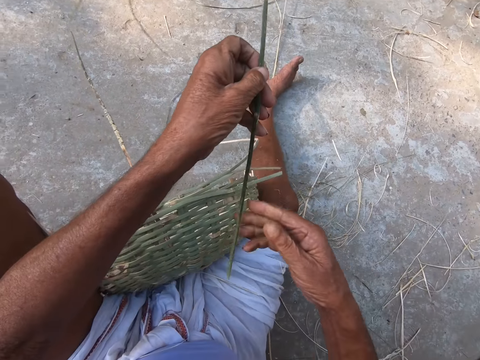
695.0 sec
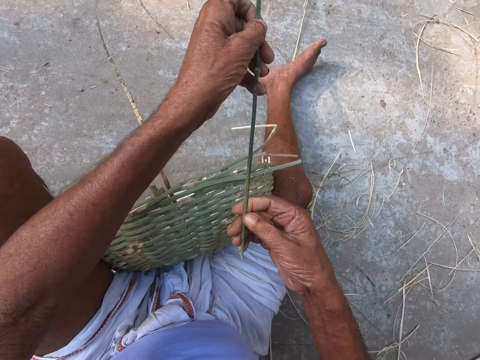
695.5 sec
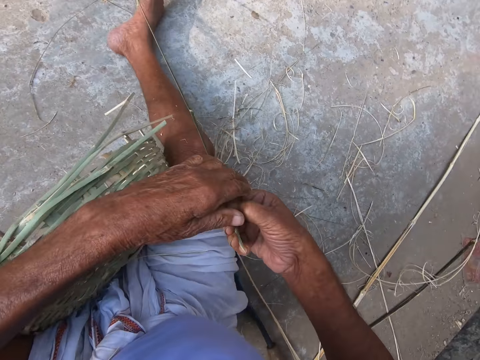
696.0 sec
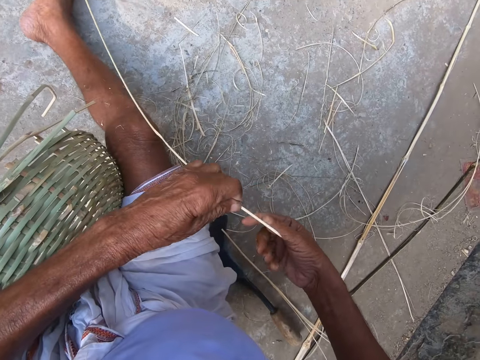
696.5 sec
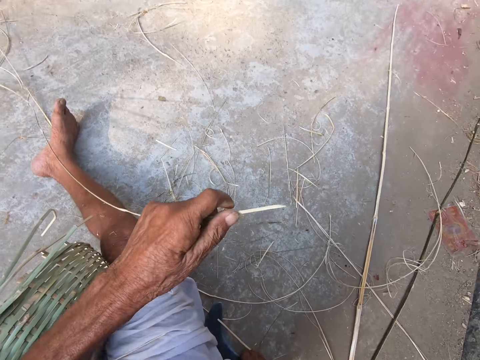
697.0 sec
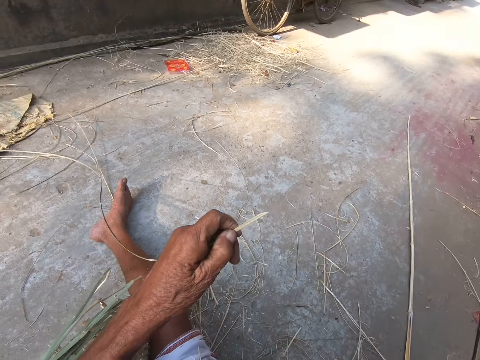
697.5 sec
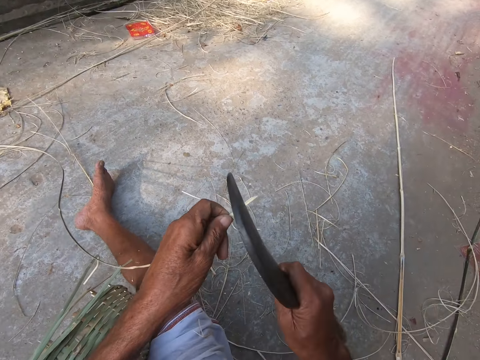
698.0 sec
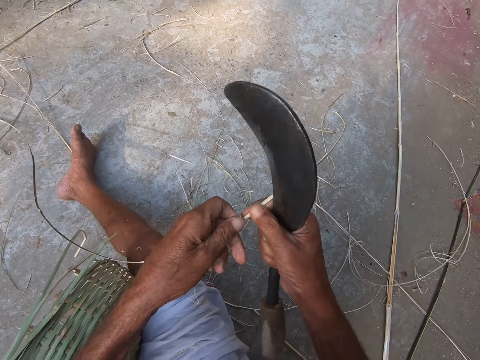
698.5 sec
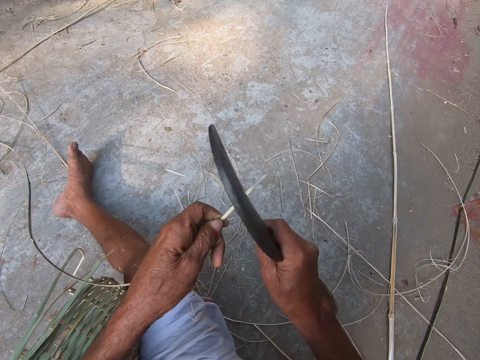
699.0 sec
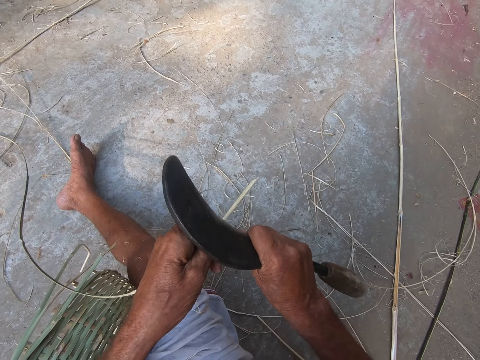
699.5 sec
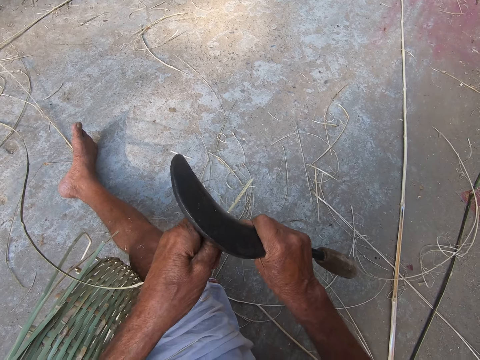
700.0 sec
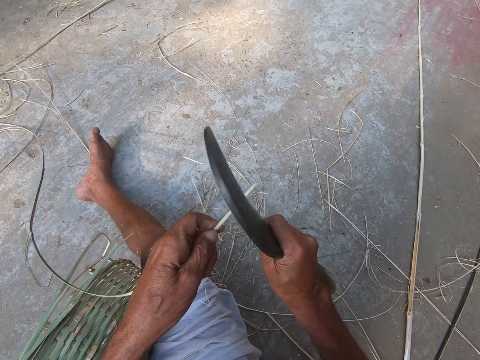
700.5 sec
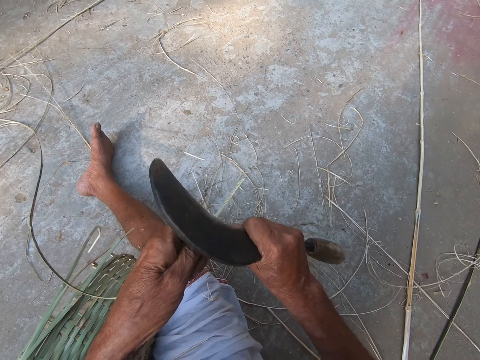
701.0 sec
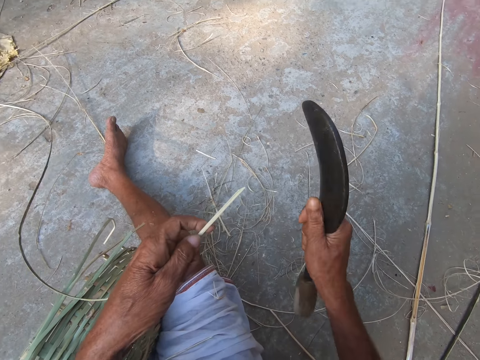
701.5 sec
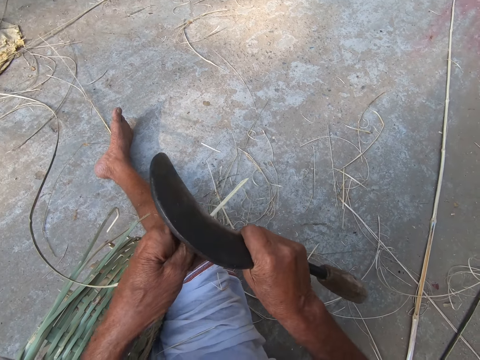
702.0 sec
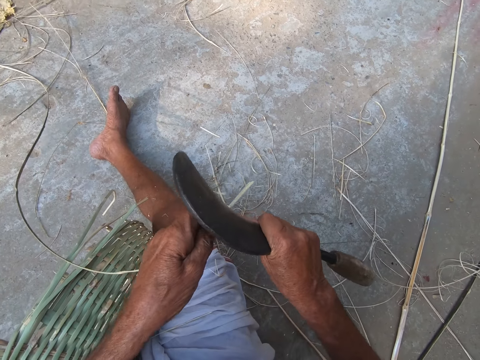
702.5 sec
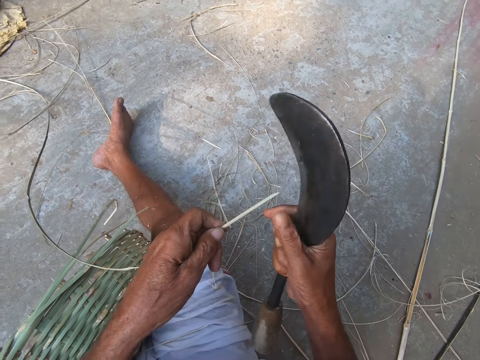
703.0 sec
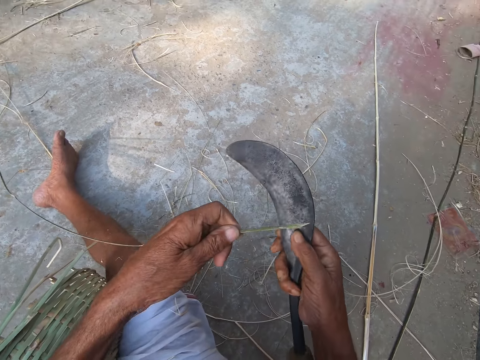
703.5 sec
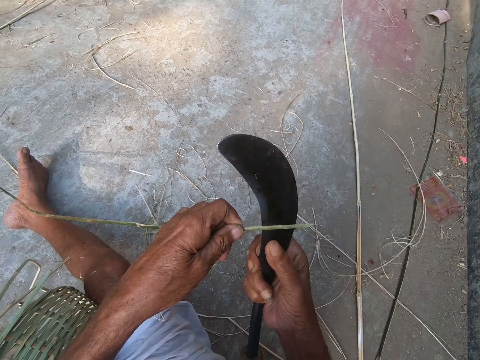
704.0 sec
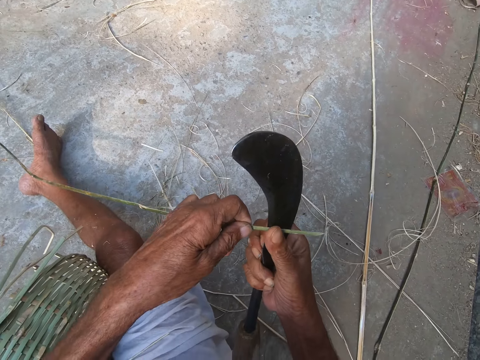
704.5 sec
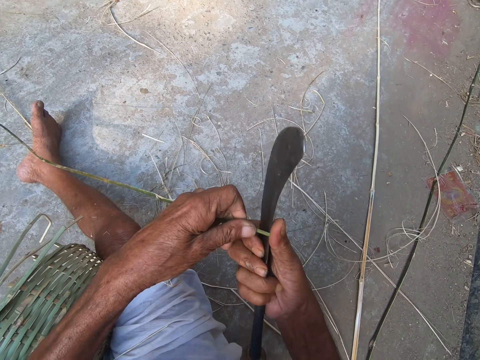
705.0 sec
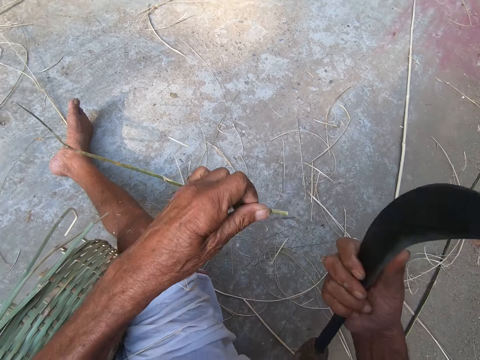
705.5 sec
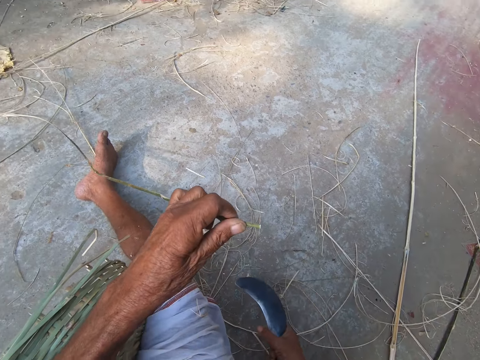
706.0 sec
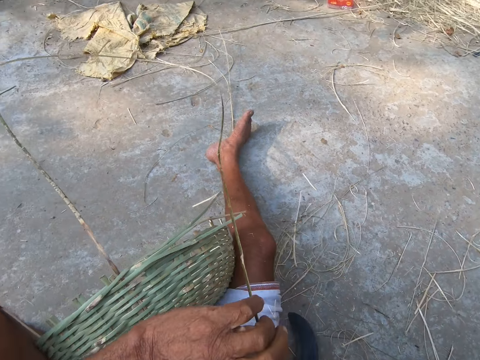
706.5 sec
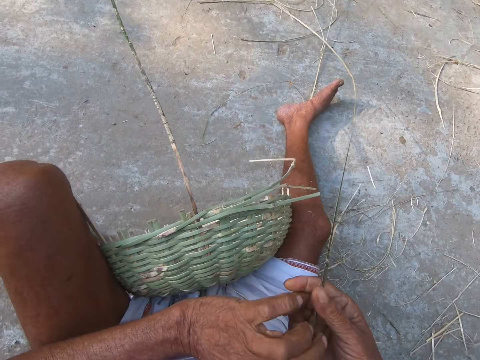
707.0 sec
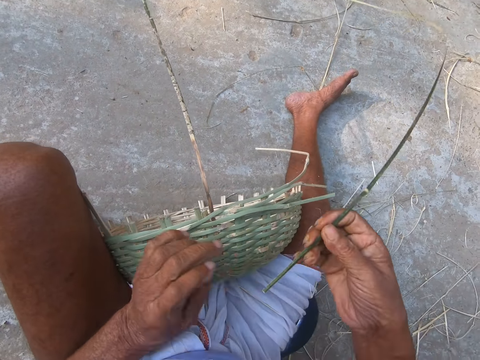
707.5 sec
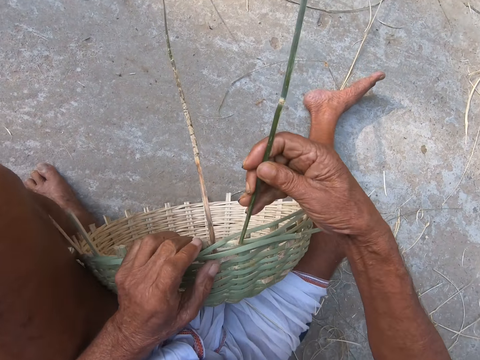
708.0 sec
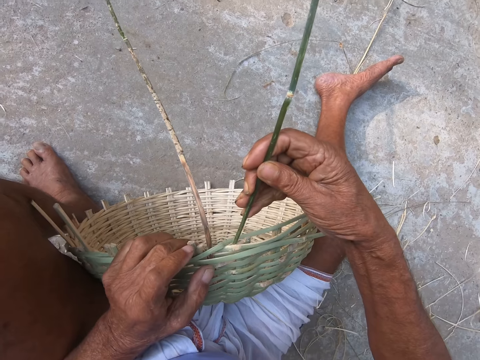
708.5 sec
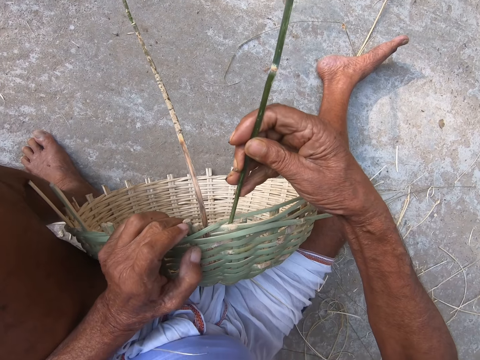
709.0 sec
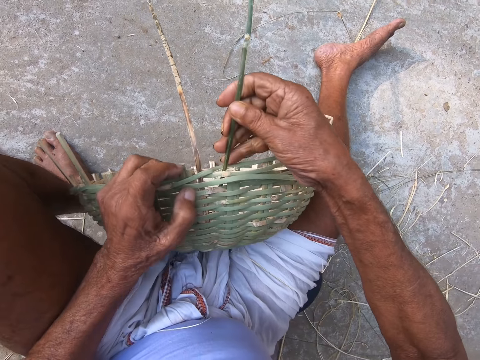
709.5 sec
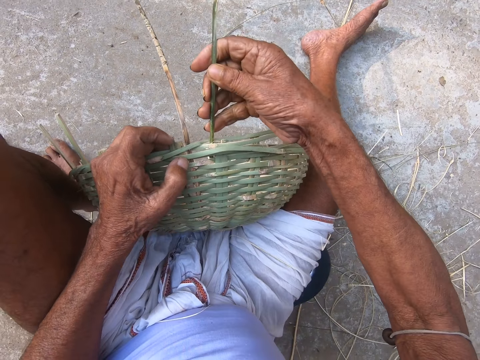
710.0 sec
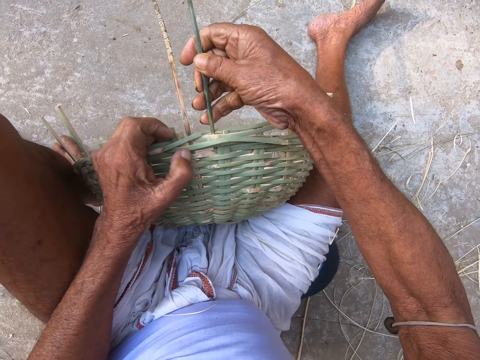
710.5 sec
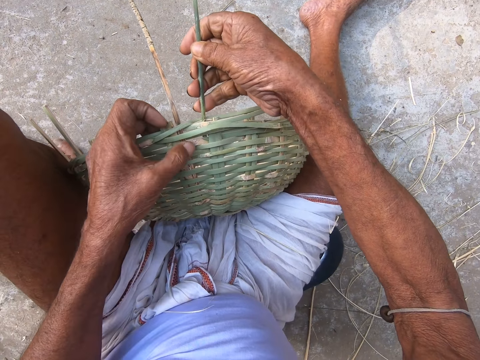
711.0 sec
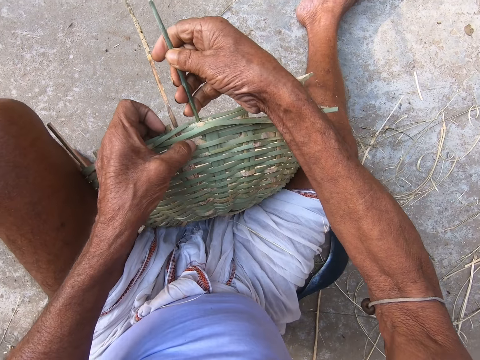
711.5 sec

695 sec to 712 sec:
The camera wearer picks the hook knife from the ground with his right hand. He peels the bamboo strand with the hook knife in his right hand. He sharpens the basket reed. He breaks the bamboo strand with the hook knife in his right hand. He drops the hook knife on the ground with his right hand. He holds the basket with his left hand. He inserts the bamboo strand in the basket with his right hand.

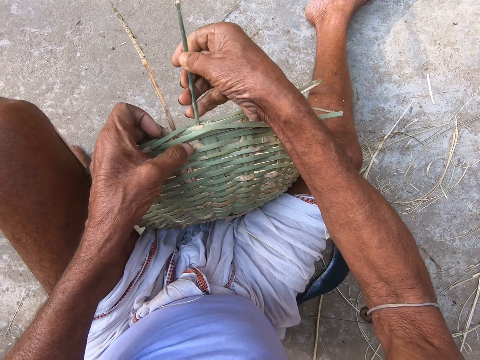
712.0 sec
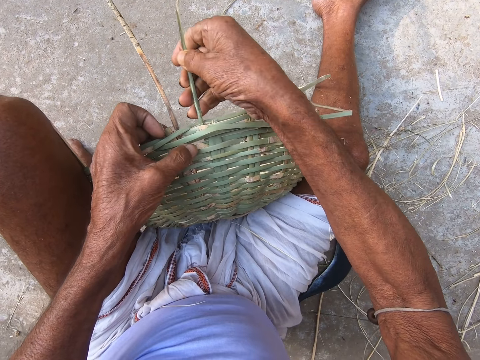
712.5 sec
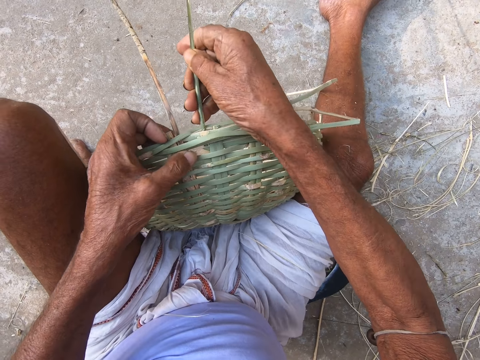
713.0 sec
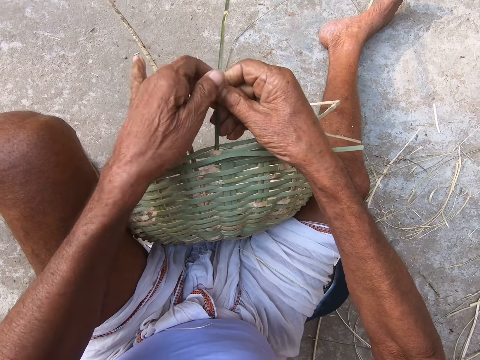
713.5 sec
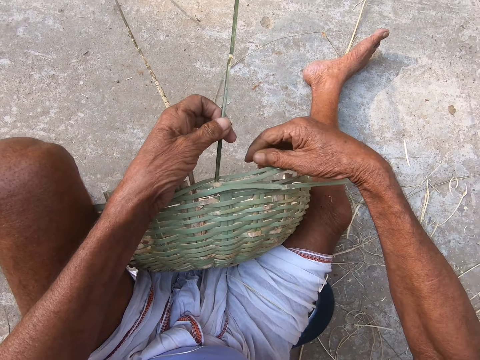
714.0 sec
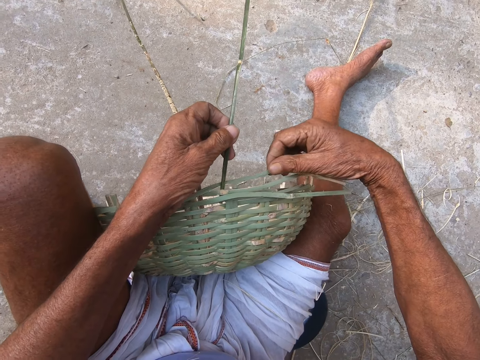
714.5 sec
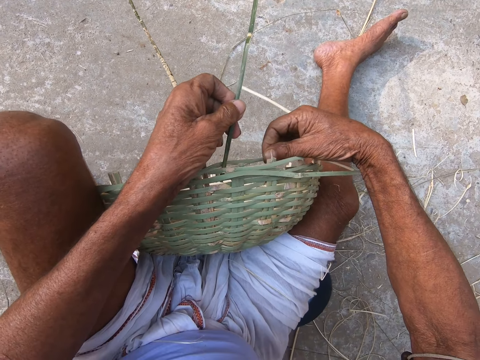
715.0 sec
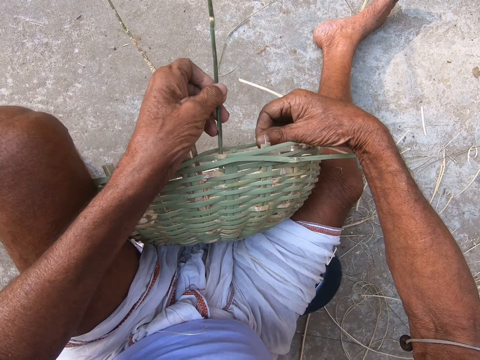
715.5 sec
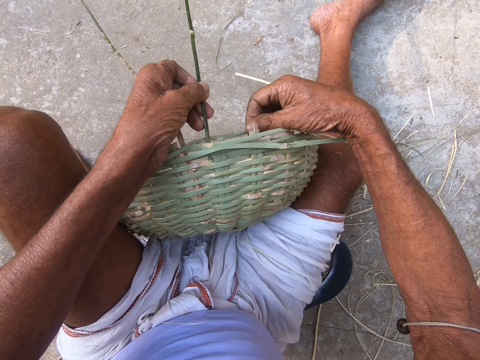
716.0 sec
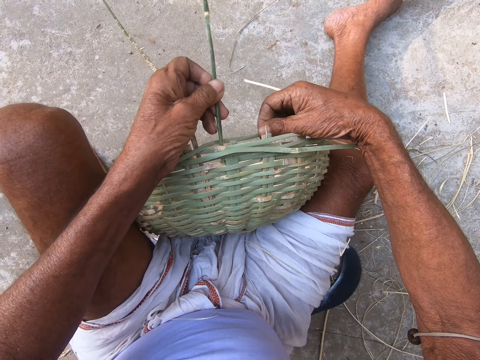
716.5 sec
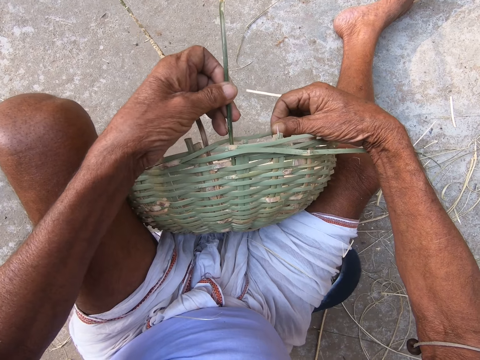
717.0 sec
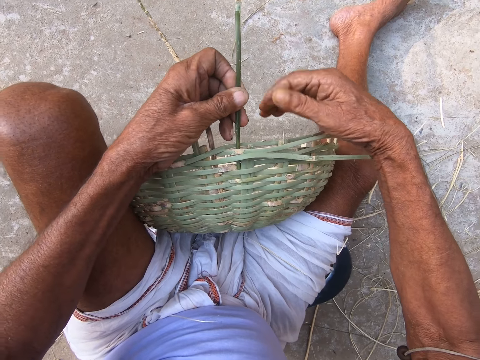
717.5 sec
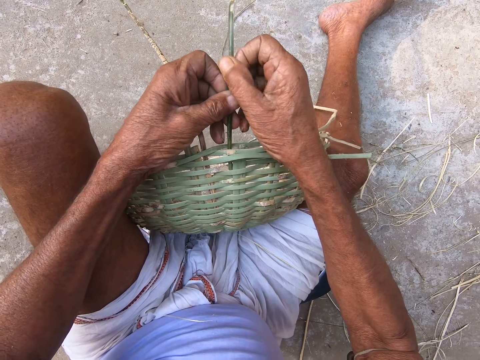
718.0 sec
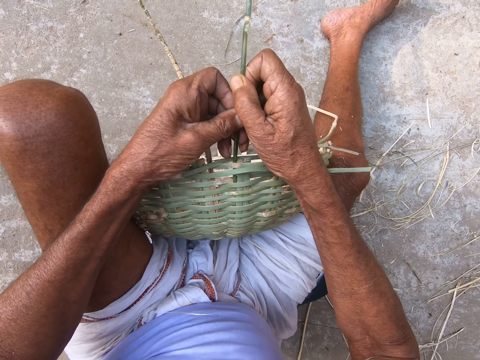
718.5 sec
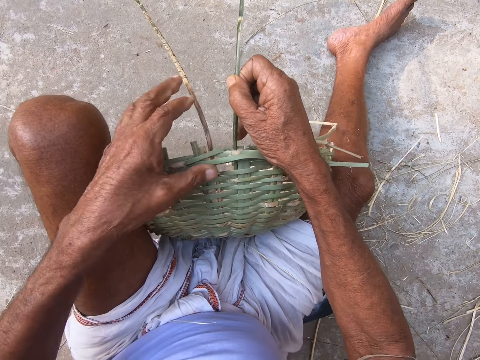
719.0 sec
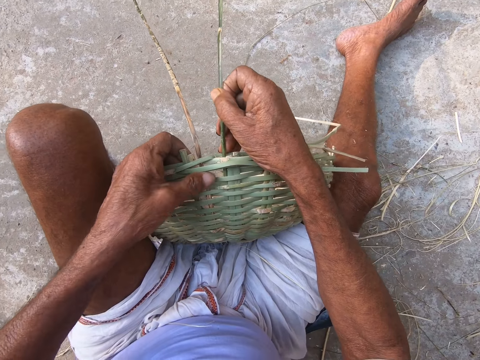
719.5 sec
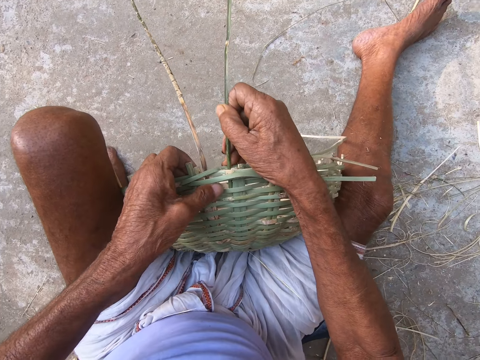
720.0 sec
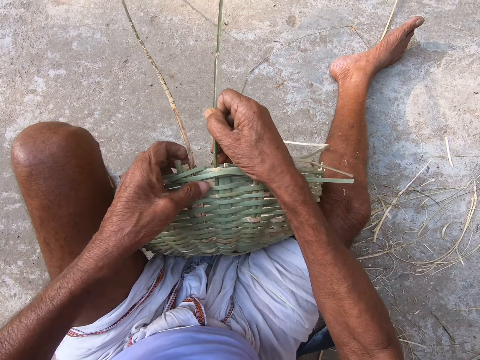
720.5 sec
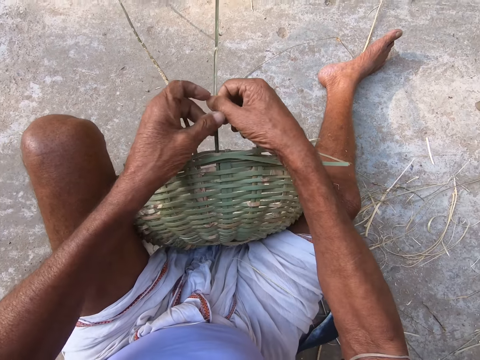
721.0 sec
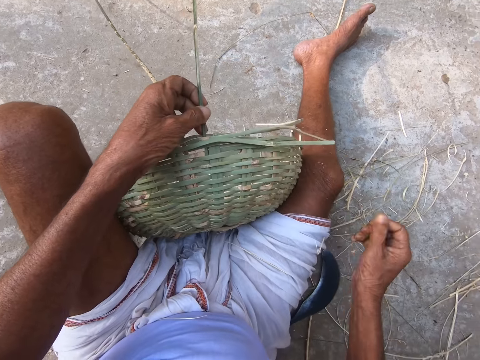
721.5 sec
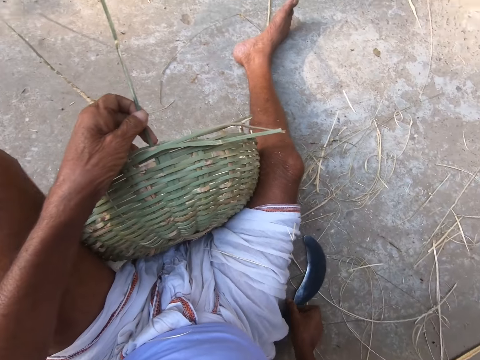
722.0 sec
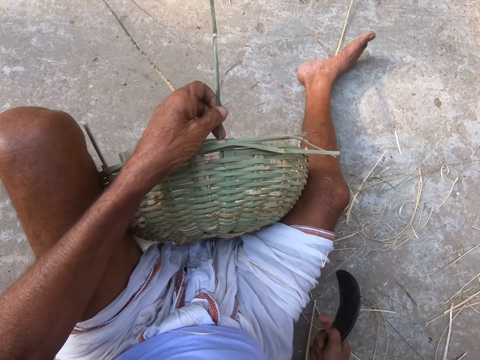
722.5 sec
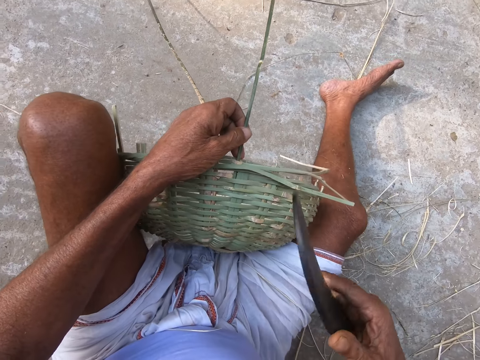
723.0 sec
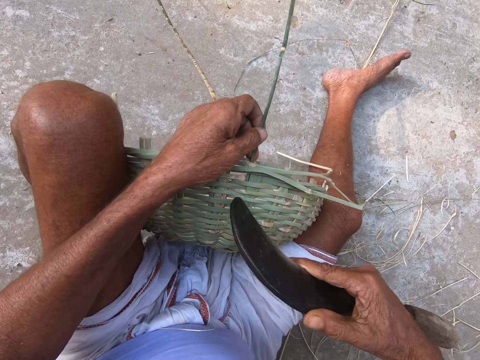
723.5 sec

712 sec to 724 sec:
The camera wearer weaves the basket with both hands. He picks the hook knife from the ground with his right hand.
